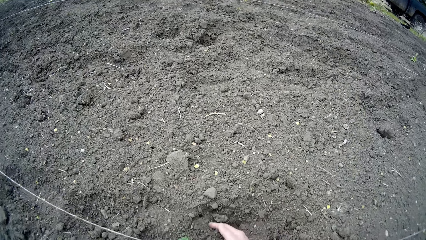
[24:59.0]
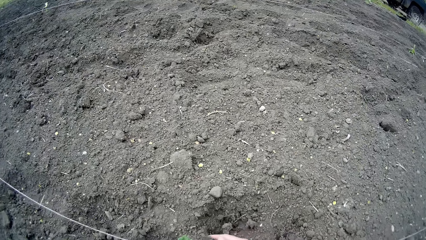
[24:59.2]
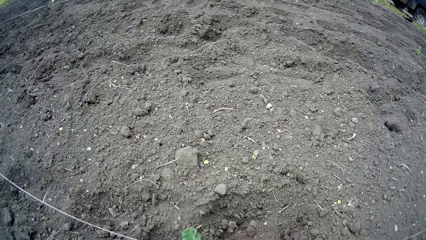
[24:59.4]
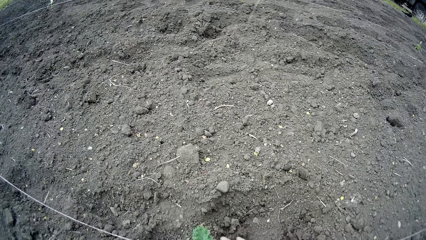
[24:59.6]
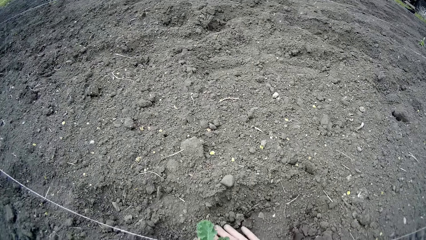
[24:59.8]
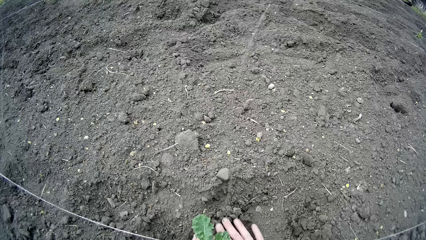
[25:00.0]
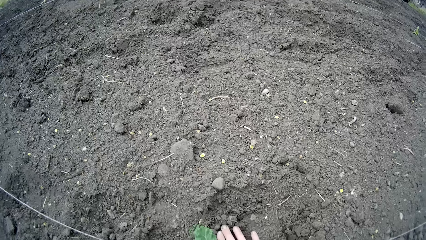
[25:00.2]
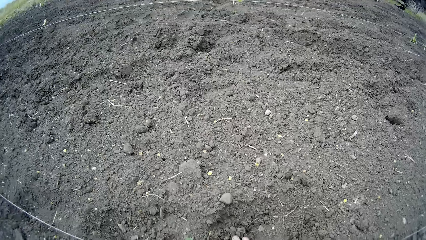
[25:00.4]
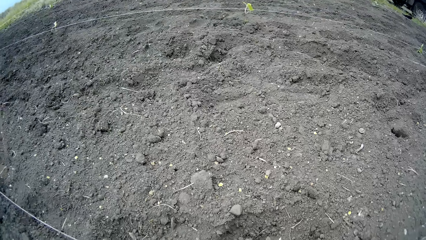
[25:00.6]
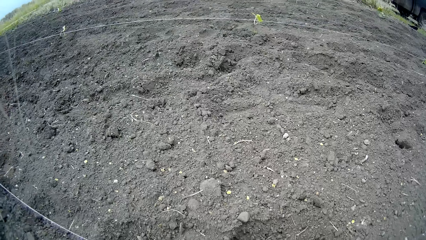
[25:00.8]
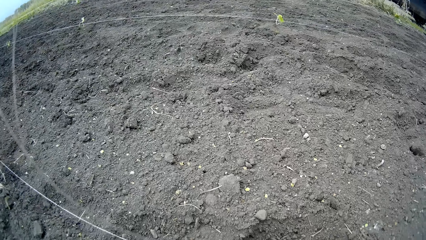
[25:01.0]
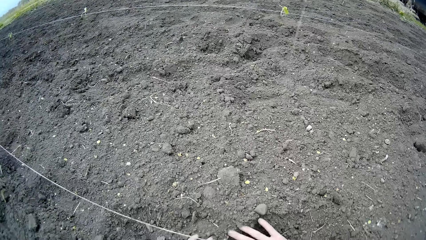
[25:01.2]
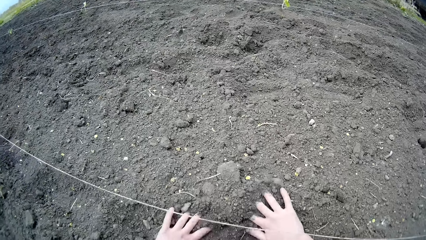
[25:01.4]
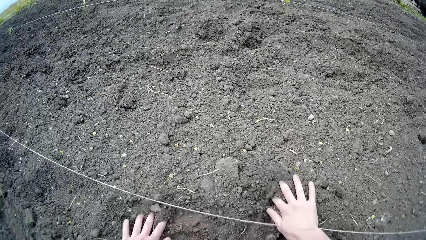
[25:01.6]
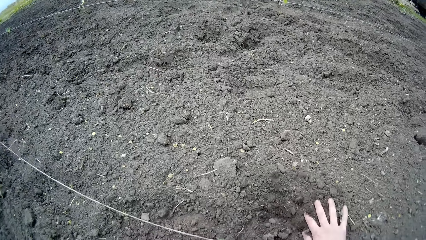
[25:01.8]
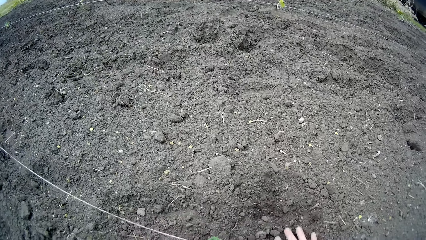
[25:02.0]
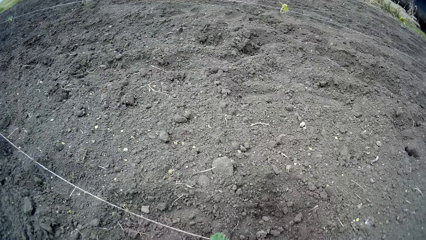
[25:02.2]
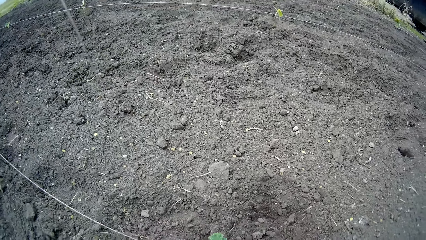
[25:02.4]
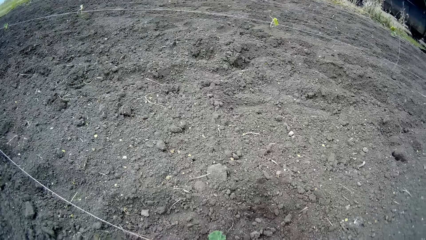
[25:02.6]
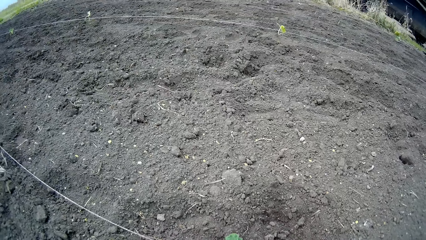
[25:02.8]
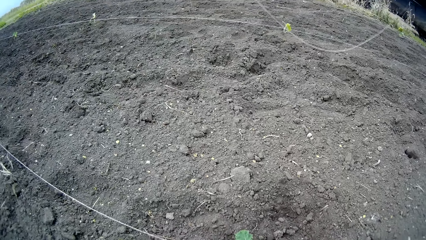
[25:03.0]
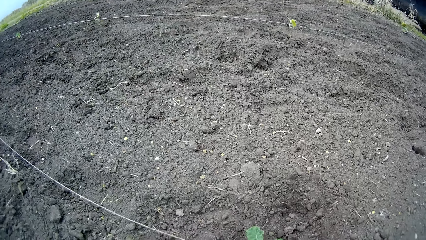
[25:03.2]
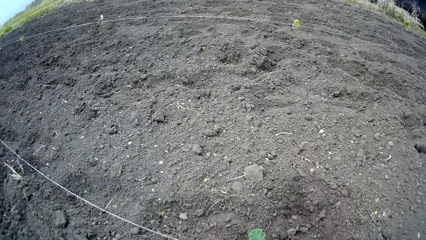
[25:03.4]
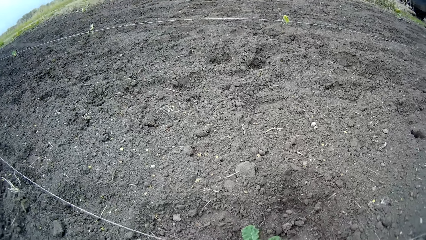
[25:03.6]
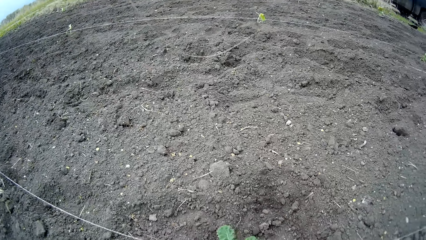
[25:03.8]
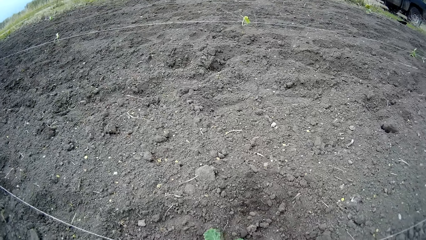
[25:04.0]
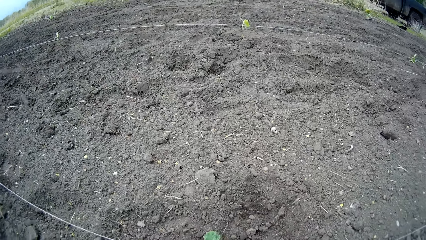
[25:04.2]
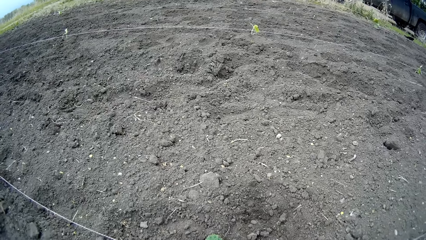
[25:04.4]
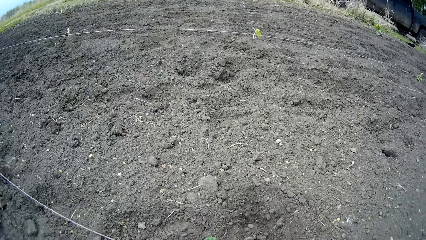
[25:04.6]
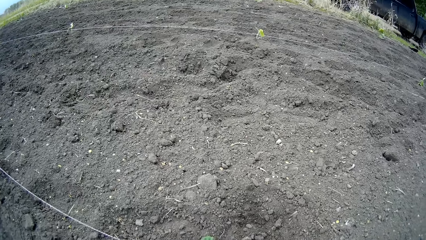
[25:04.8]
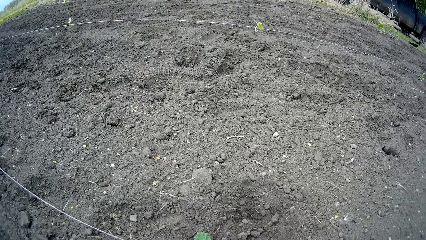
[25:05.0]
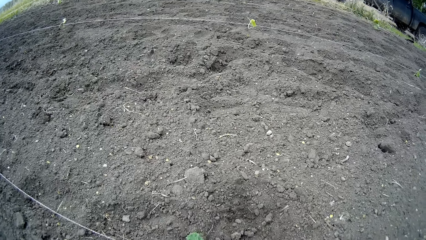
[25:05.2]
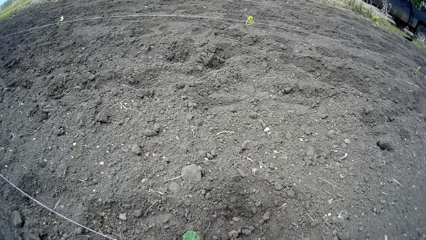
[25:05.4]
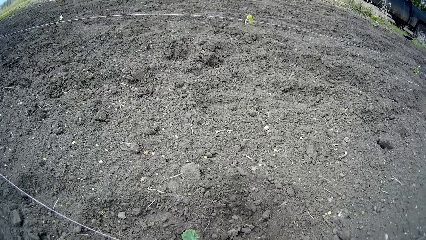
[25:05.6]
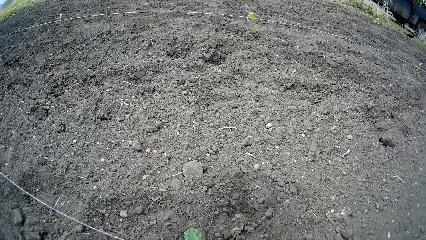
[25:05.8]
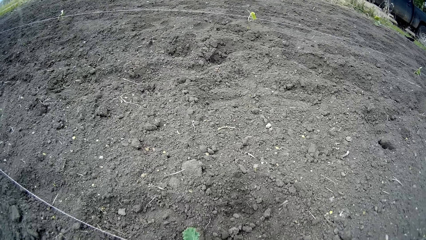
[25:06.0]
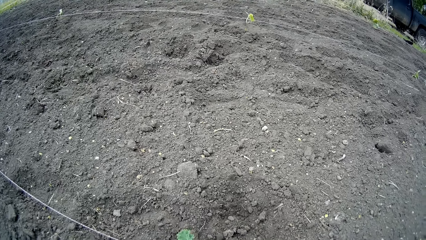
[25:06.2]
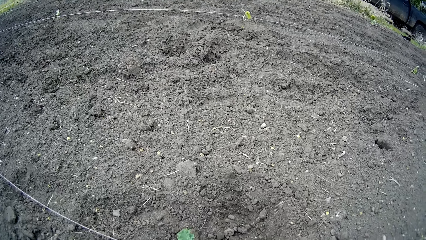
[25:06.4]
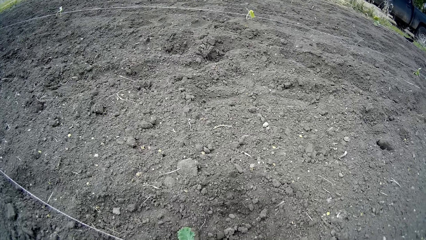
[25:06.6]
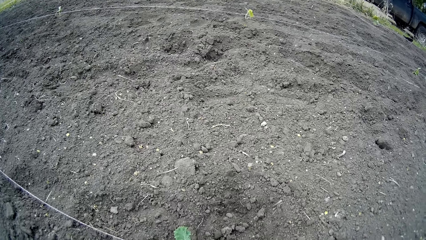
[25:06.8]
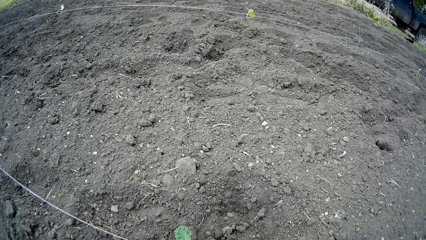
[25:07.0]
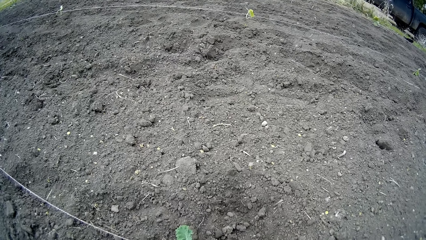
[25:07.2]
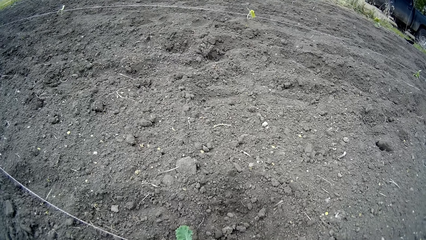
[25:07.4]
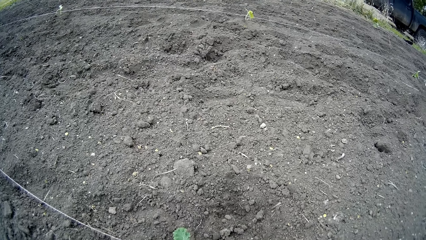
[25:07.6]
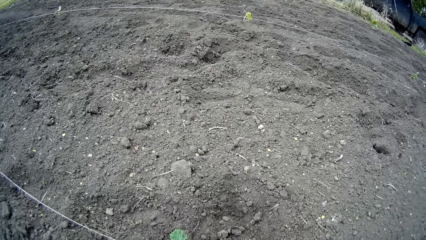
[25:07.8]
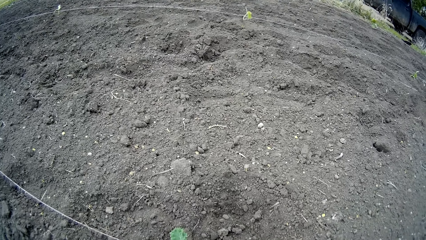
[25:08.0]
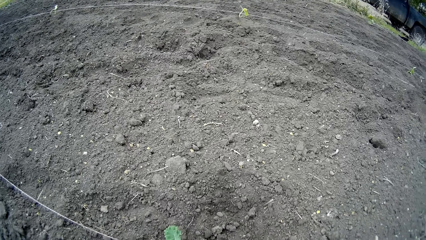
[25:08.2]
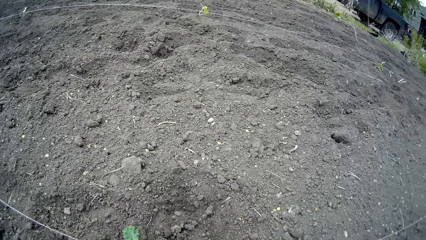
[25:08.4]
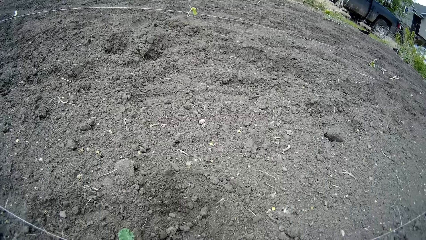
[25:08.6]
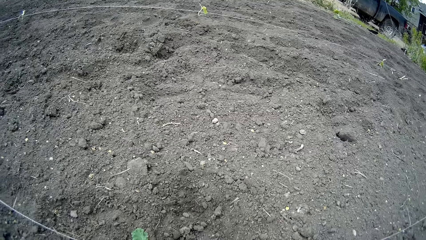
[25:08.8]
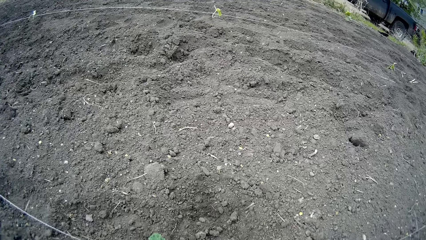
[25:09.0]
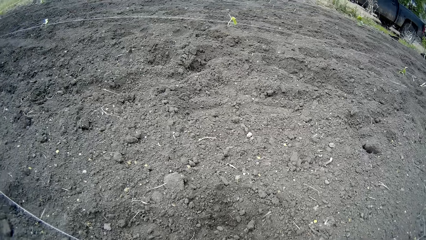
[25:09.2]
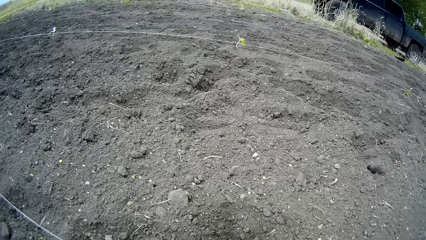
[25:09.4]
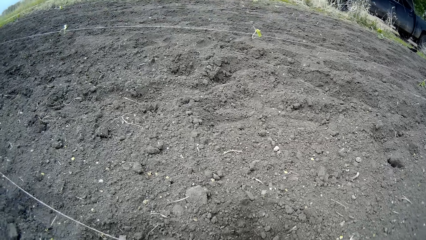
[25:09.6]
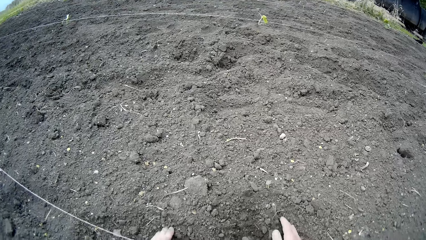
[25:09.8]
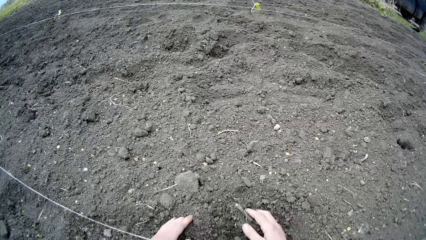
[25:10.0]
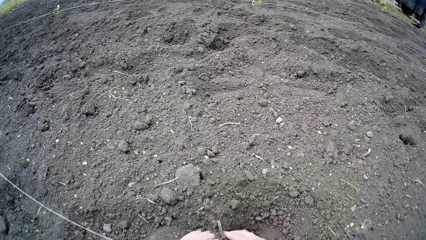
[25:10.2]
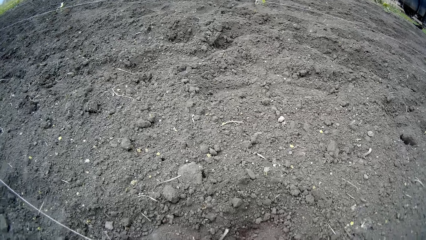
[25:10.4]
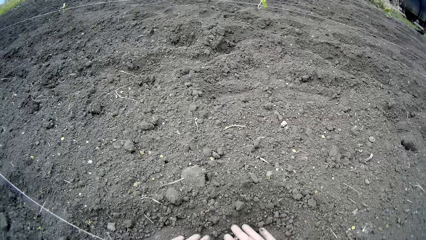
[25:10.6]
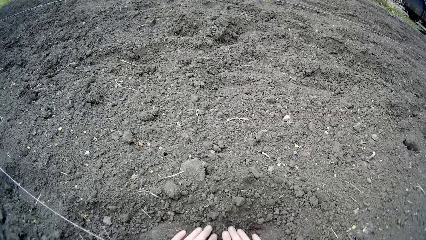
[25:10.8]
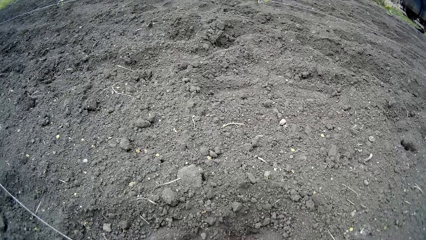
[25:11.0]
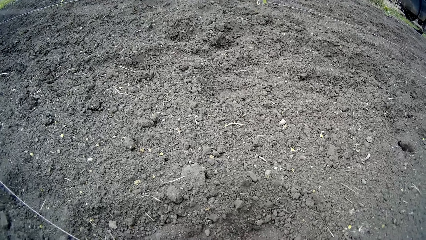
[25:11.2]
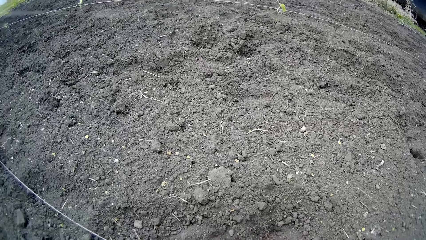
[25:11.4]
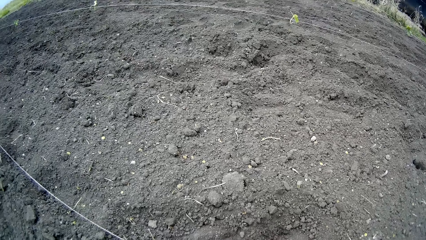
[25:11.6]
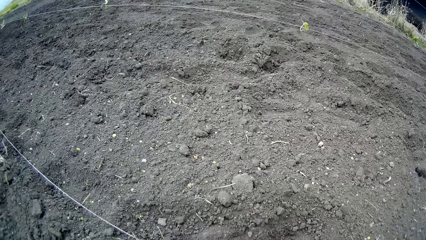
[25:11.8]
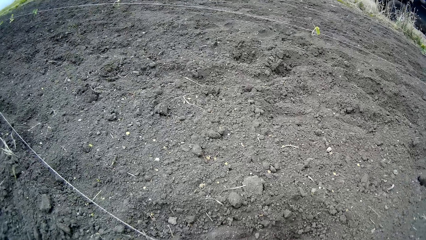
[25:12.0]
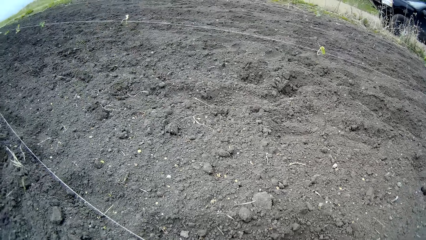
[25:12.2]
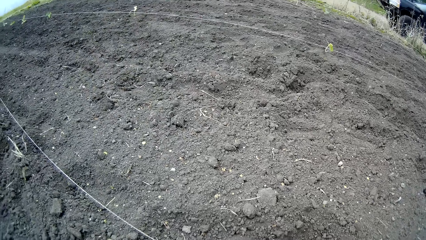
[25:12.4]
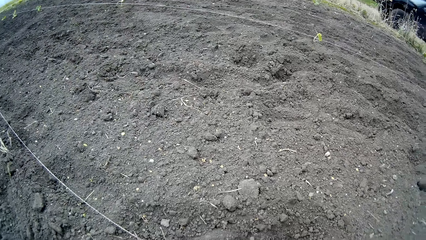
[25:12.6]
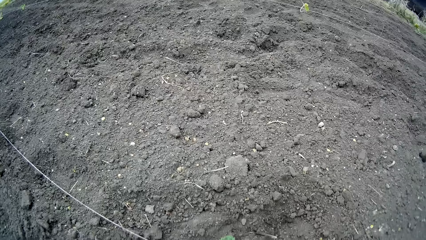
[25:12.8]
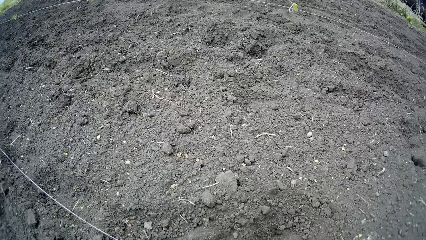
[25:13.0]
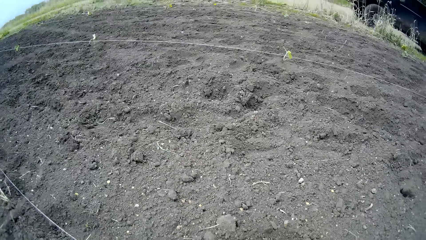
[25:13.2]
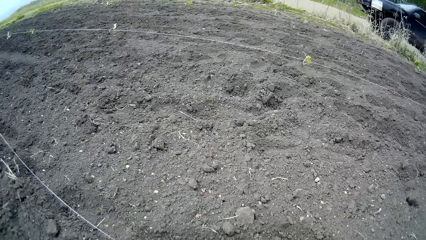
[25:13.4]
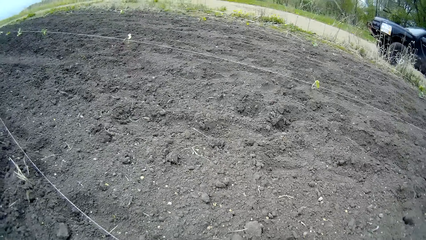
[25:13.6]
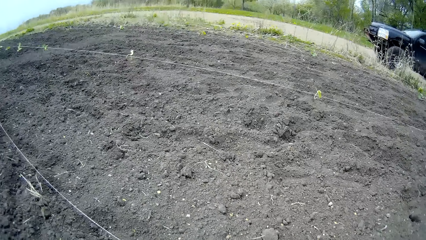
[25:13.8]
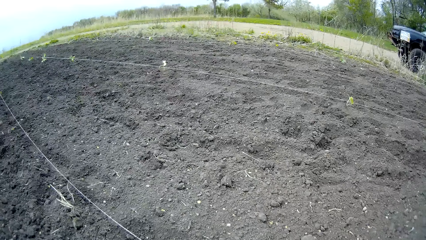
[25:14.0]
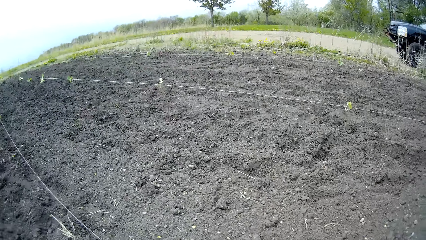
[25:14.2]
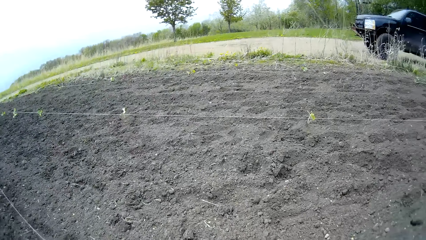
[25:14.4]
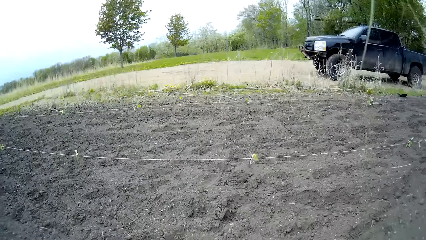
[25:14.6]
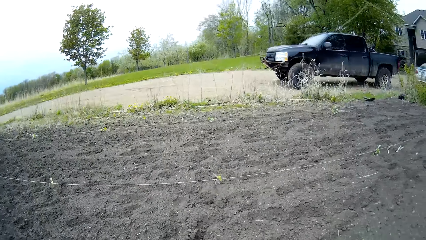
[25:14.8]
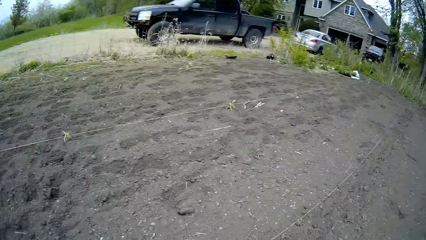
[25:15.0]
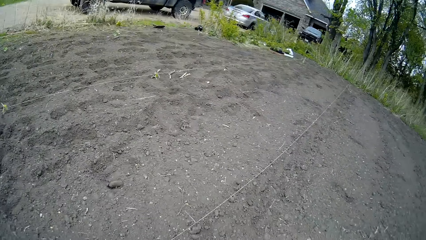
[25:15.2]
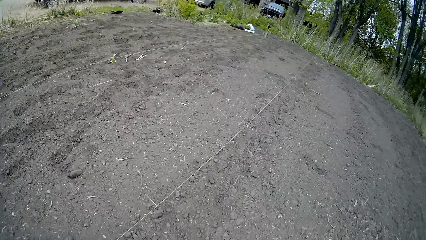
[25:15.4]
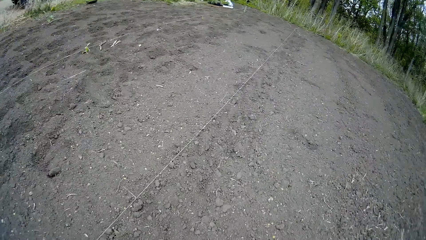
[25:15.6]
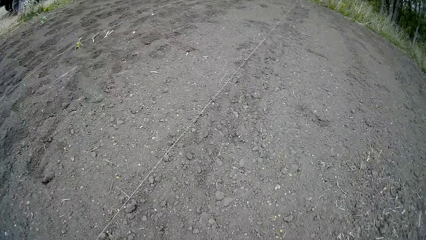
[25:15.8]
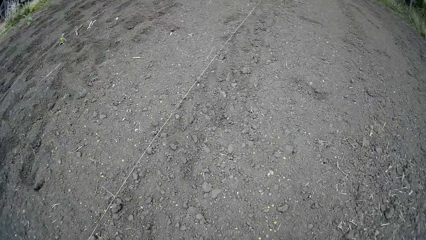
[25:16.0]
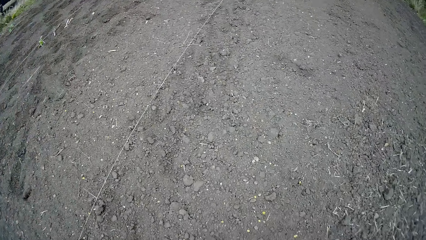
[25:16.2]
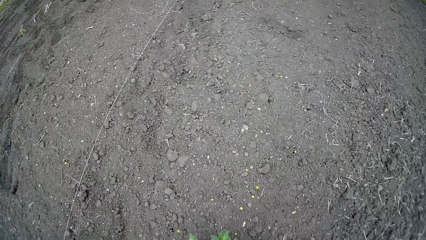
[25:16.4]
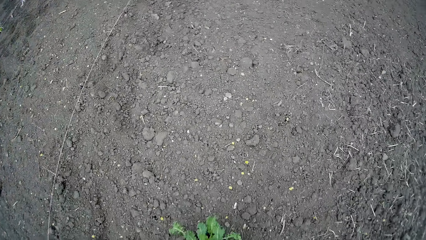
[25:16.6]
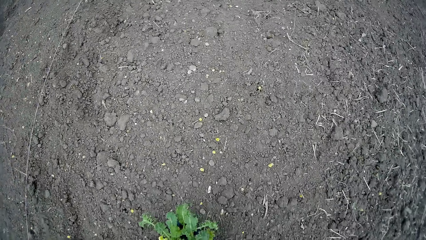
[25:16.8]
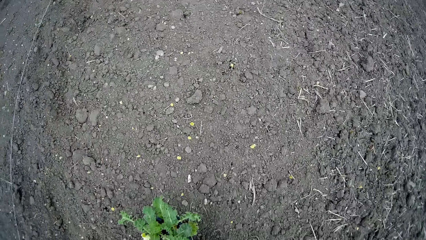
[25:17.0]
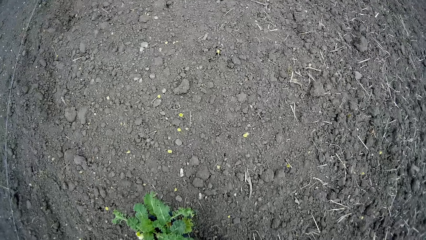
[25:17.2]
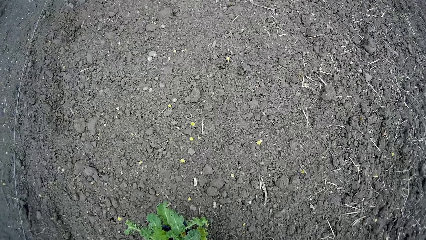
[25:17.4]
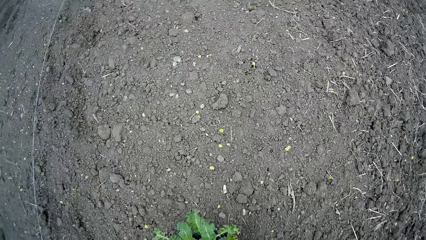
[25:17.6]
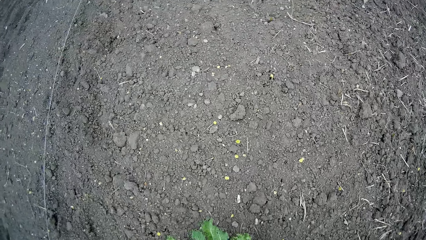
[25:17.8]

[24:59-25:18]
The camera wearer touches the soil. They look around. They touch the soil. They look around.
